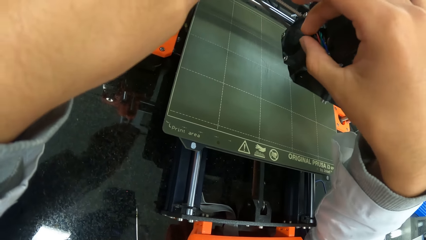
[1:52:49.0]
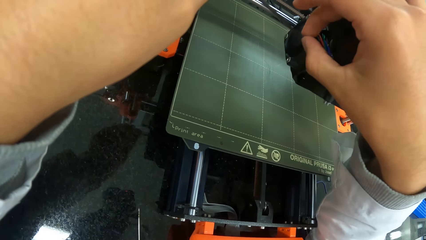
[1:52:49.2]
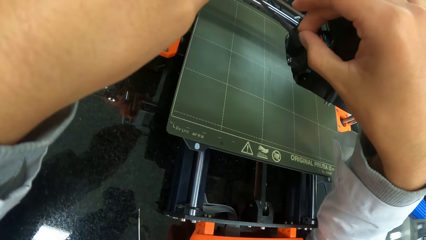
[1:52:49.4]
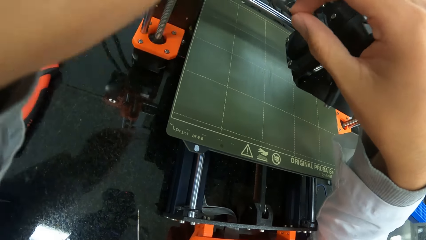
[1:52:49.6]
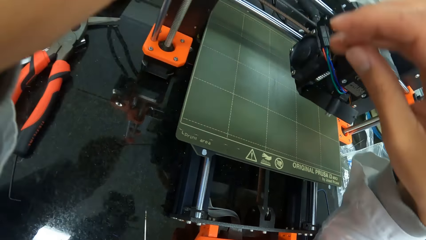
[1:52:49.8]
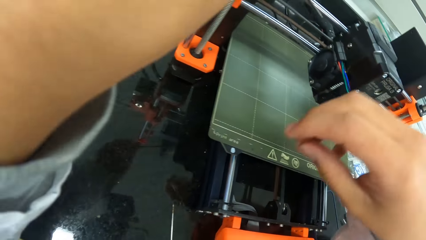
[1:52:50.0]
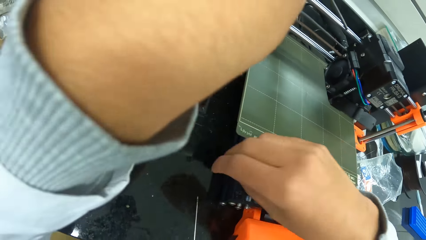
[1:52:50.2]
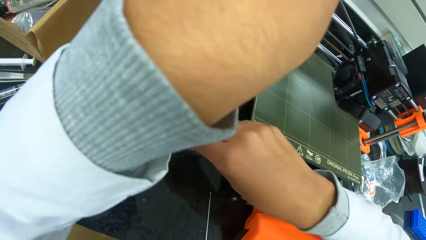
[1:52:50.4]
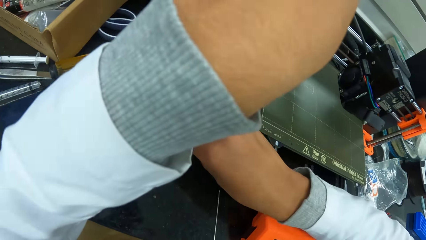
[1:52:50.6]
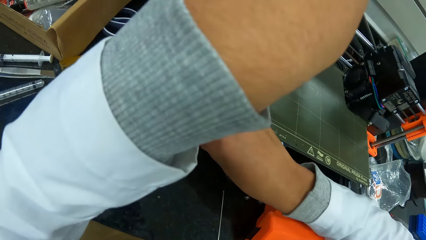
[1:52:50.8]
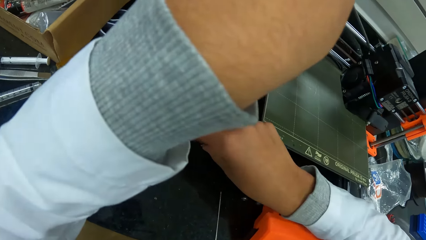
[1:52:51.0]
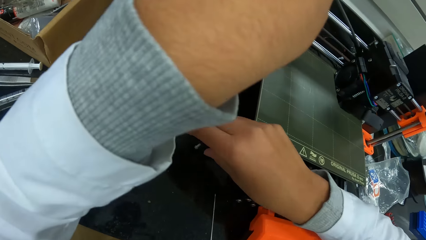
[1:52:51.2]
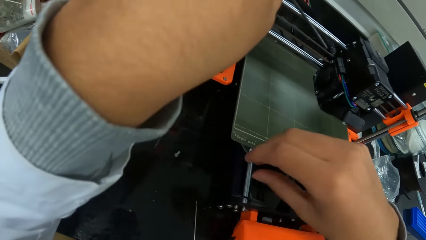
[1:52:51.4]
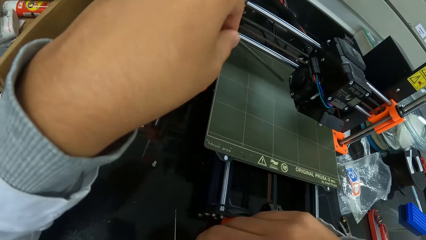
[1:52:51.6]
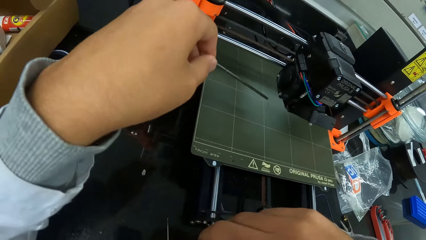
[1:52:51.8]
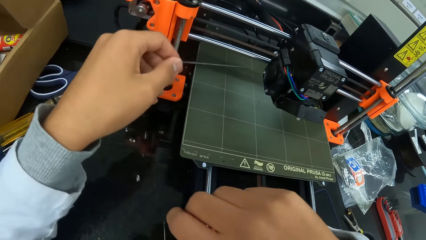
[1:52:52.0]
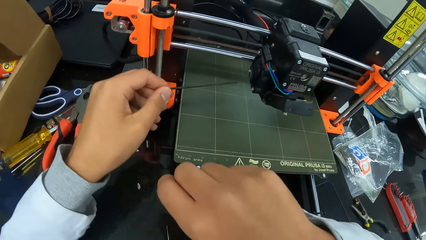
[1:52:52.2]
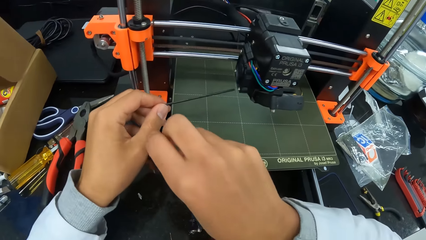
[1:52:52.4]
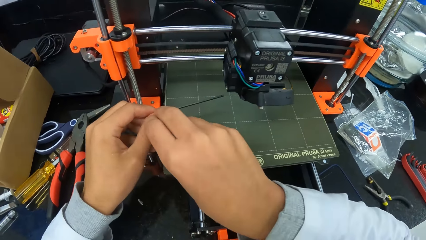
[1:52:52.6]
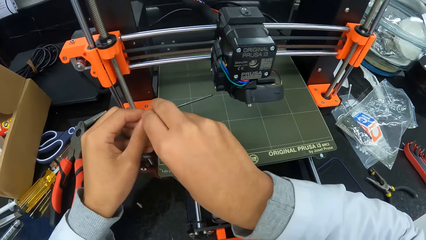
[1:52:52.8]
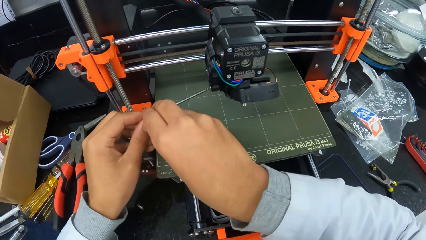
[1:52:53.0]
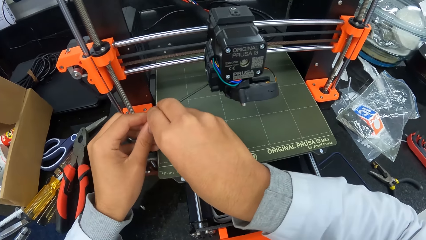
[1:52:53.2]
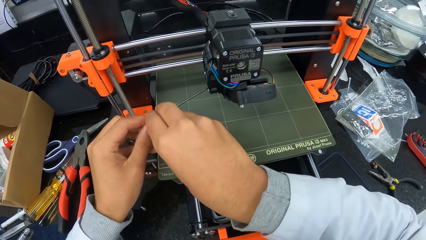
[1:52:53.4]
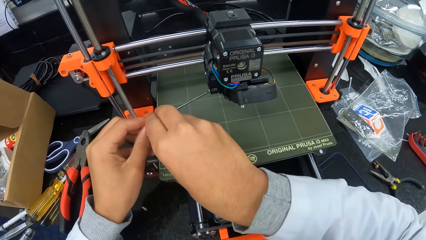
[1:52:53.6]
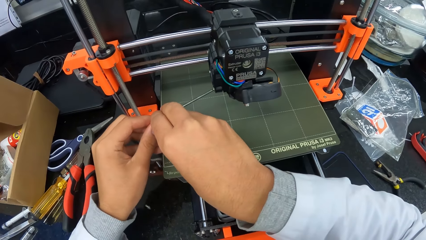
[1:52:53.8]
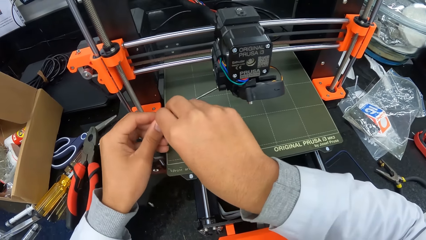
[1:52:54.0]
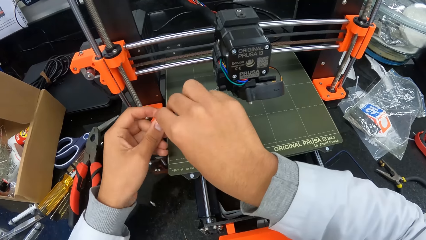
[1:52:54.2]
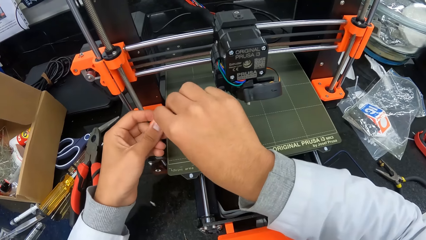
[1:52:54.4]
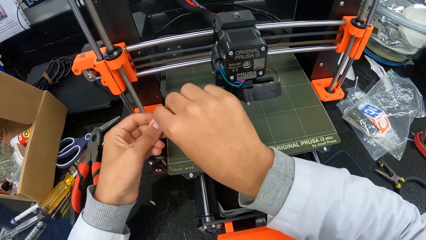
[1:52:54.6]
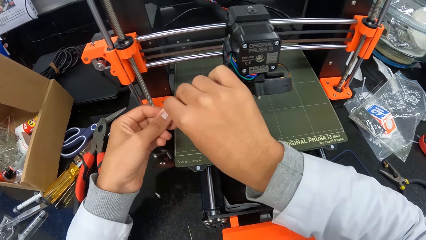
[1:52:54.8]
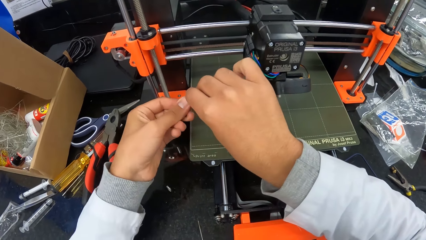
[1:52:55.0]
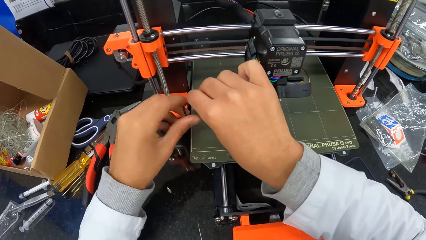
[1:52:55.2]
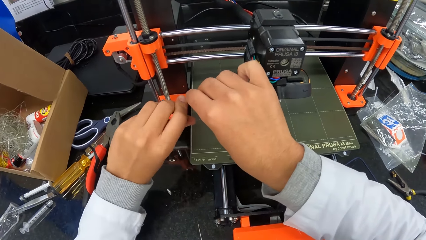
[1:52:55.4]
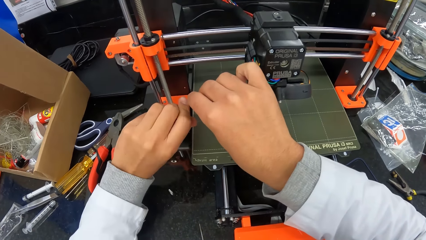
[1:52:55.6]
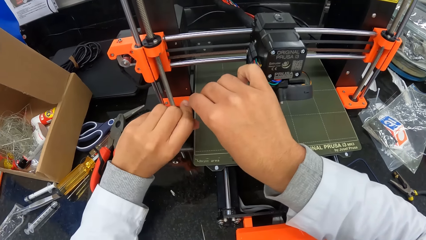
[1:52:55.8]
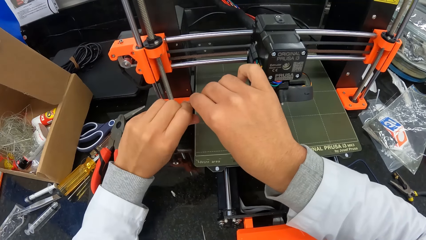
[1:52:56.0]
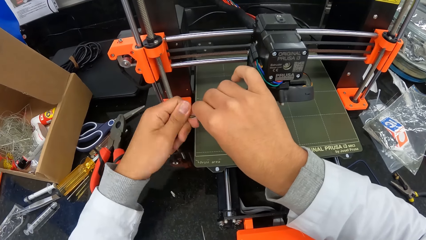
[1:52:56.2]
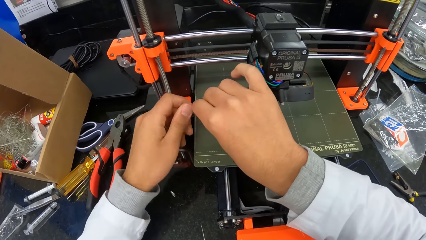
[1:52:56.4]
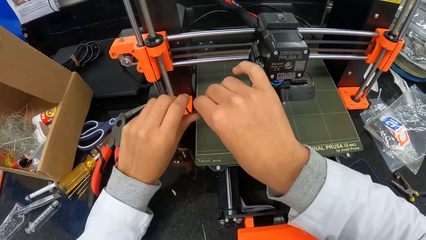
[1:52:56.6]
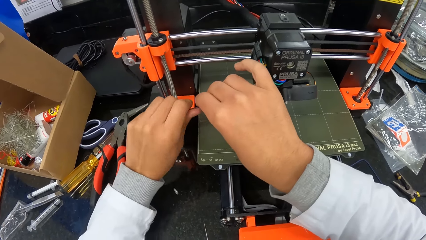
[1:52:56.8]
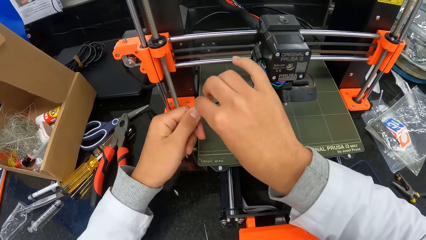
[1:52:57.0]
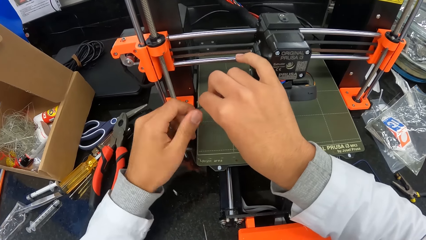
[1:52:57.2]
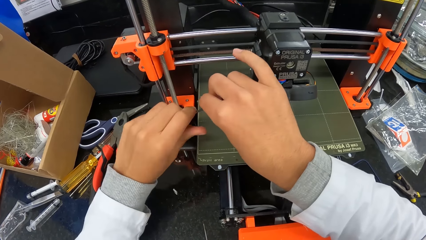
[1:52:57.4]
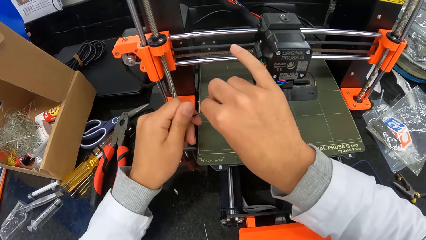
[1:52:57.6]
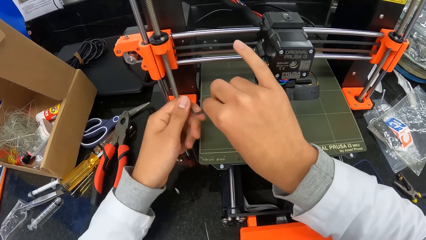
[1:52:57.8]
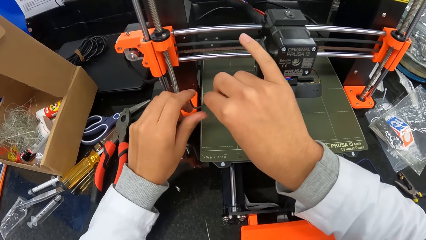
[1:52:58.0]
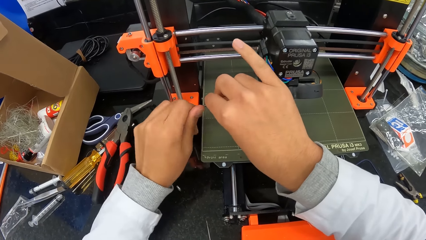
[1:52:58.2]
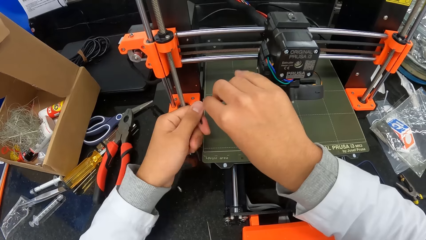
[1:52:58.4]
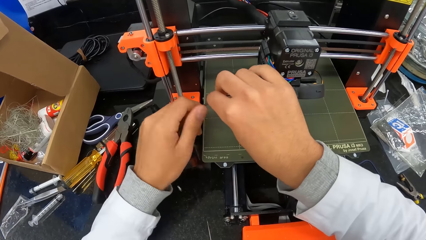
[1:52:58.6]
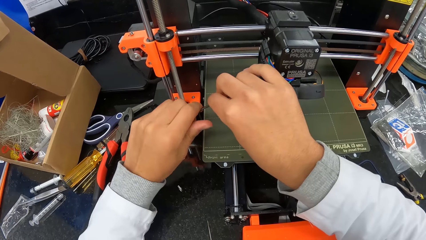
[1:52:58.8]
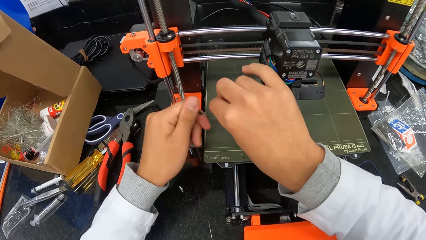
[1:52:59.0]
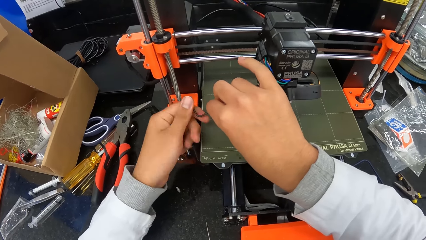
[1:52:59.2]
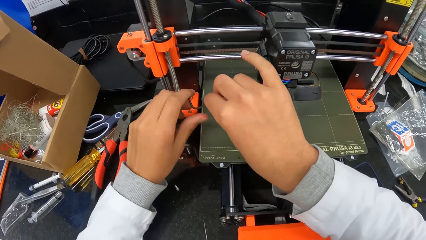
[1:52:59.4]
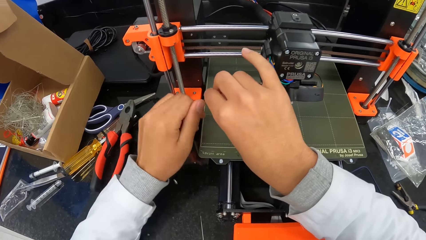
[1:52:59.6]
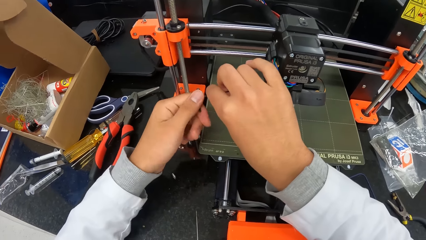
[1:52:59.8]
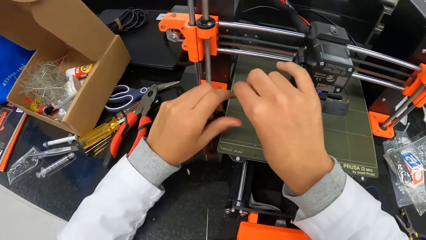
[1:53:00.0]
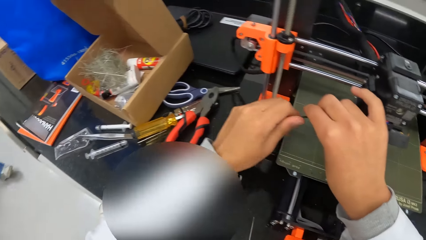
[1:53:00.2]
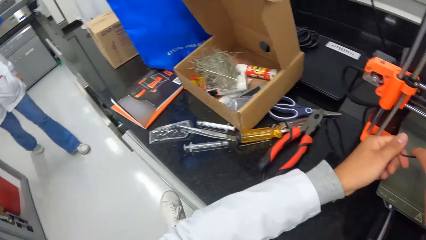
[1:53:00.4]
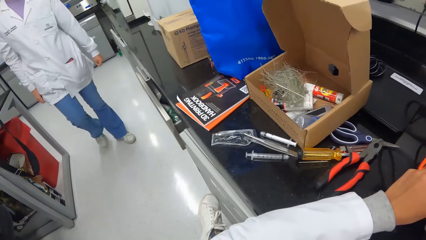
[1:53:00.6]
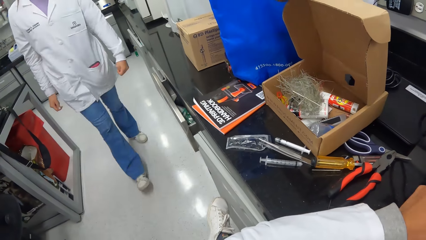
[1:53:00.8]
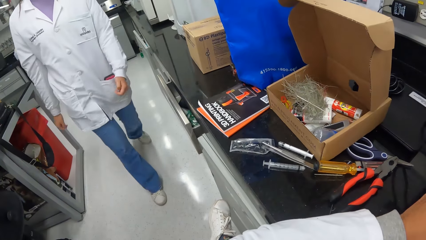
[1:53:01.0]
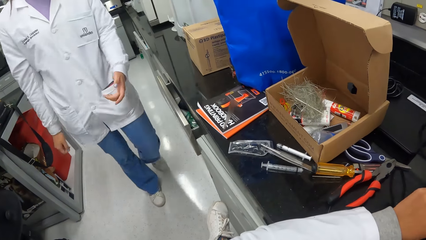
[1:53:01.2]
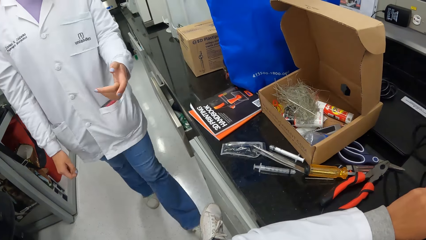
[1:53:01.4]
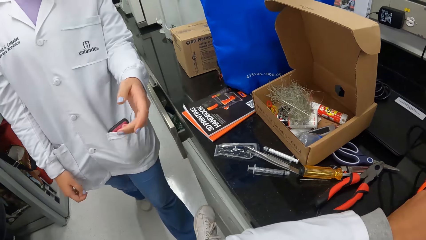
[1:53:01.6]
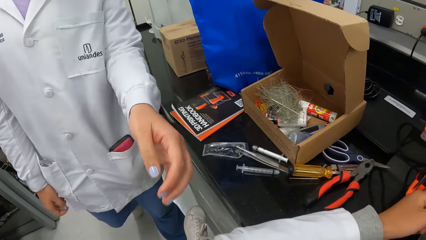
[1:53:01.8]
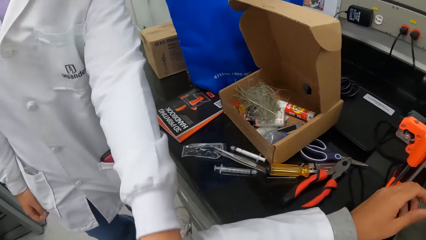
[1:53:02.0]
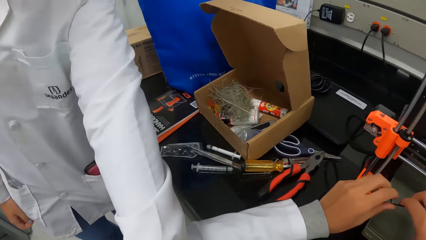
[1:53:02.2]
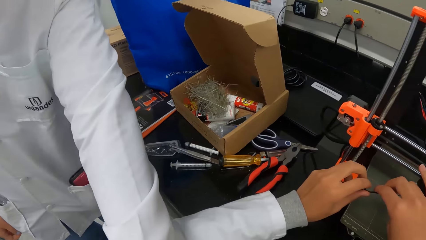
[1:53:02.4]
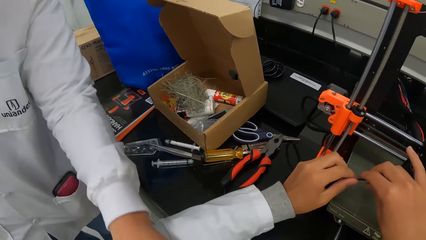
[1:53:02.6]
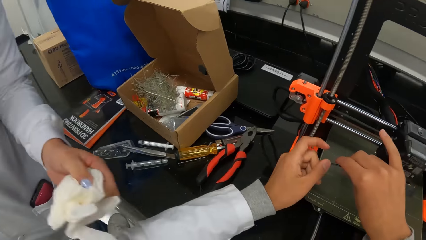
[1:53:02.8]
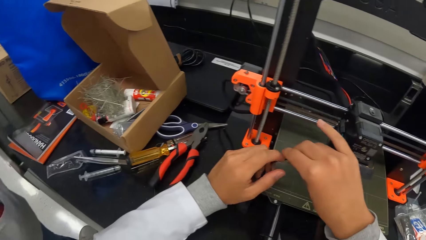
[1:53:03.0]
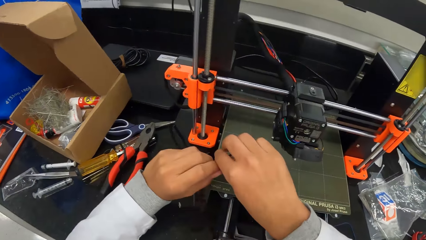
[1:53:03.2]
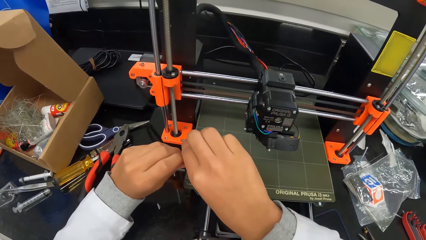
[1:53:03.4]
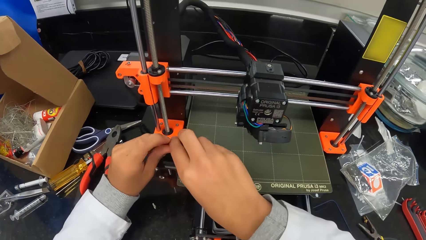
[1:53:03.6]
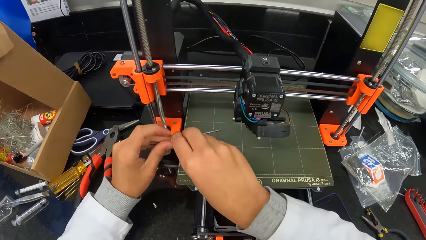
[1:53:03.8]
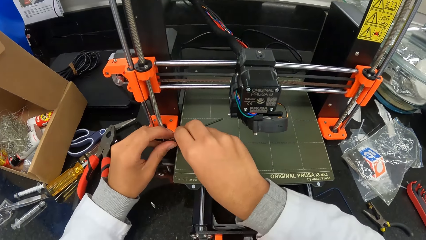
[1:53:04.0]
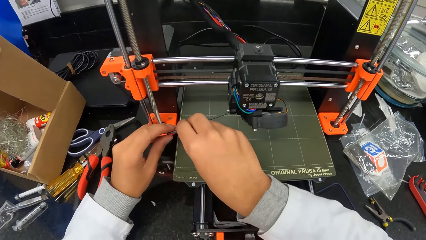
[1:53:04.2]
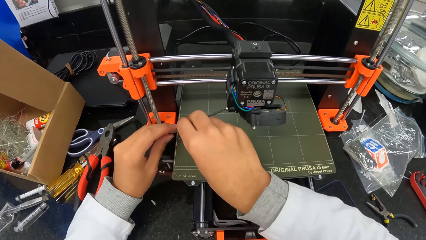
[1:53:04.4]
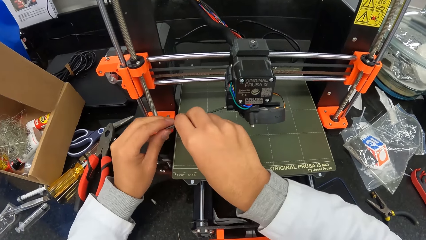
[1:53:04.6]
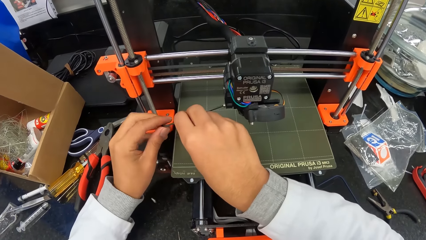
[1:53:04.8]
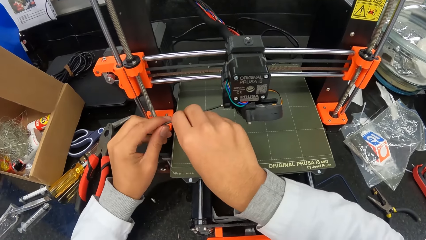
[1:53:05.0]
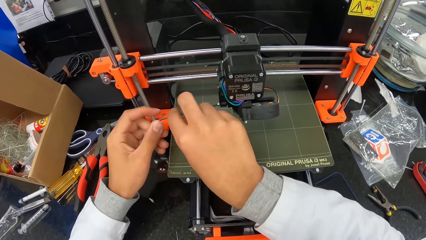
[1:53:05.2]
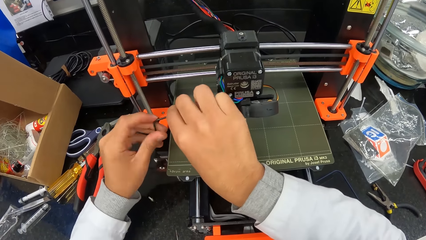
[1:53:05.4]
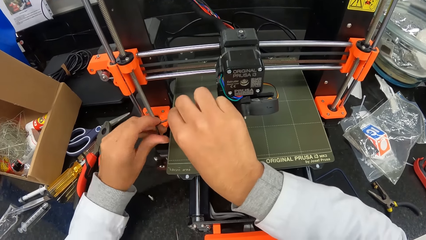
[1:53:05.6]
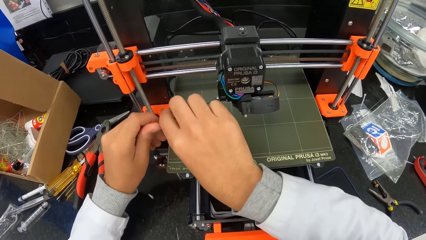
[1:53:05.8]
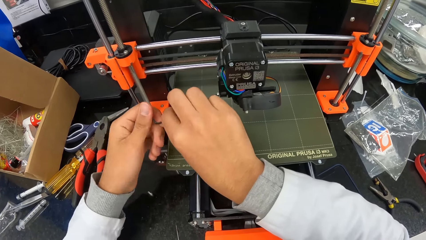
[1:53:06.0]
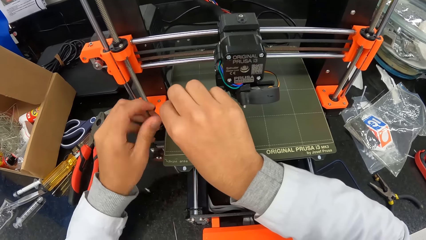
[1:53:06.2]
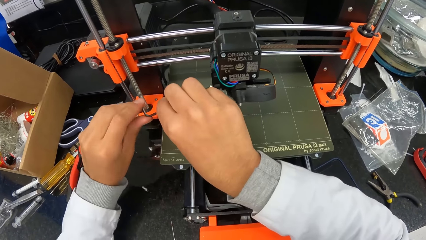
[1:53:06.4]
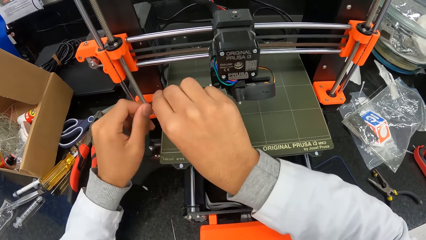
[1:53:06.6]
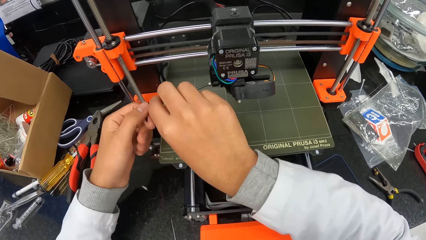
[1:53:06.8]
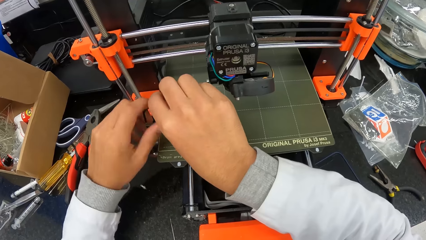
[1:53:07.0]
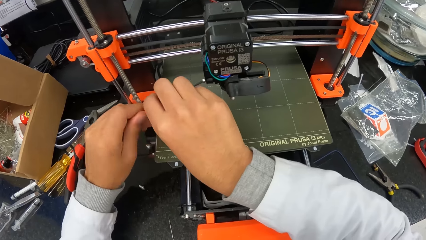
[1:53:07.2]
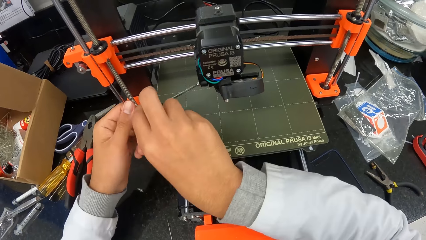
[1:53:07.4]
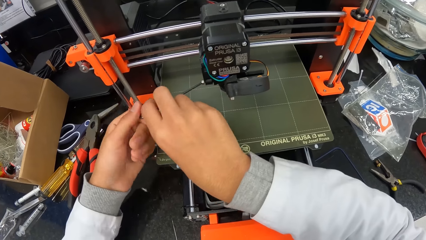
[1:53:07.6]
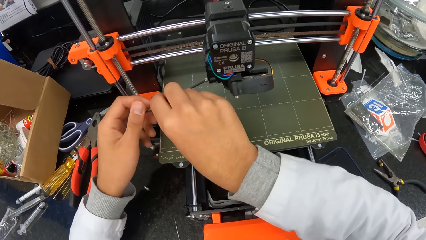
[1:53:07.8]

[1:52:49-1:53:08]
The camera wearer pulls the screw in the hotend assembly with his right hand. He drops the screw in his right hand on a countertop. He dislodges the screw in the hotend assembly with the allen in his hands. He converses with a woman. The woman picks up gloves. The camera wearer dislodges the screw in the hotend assembly with the allen in his hands.
